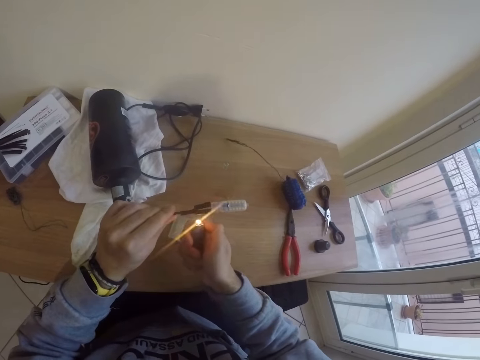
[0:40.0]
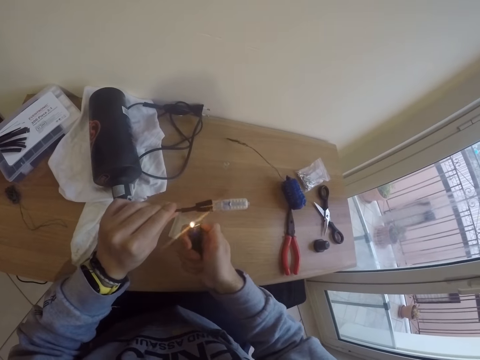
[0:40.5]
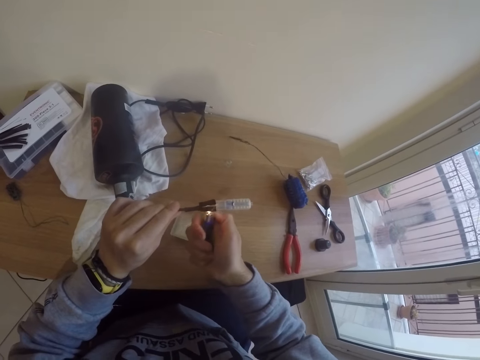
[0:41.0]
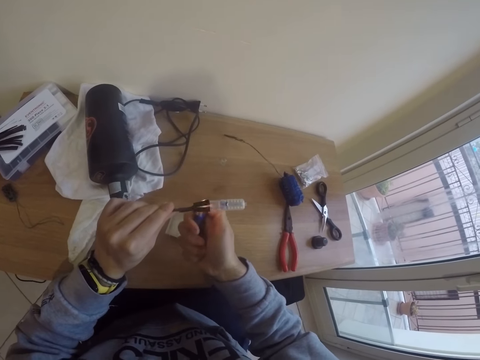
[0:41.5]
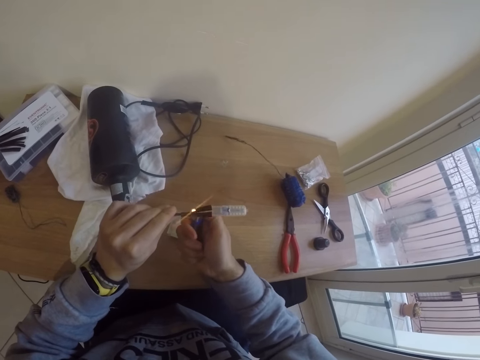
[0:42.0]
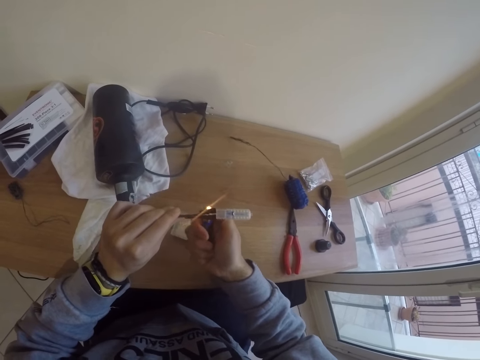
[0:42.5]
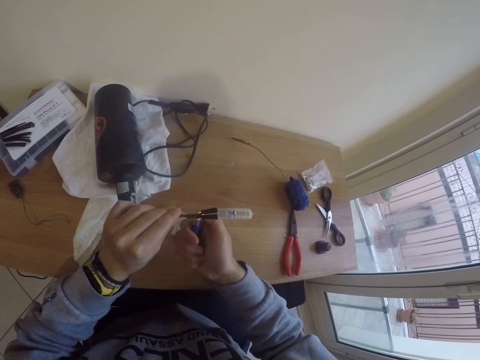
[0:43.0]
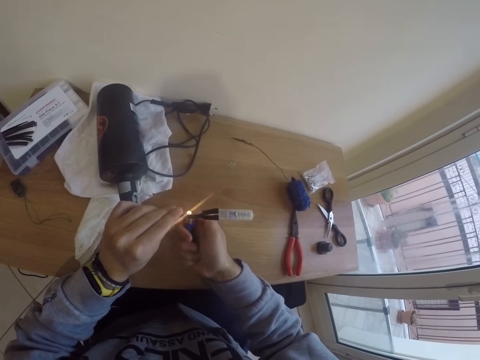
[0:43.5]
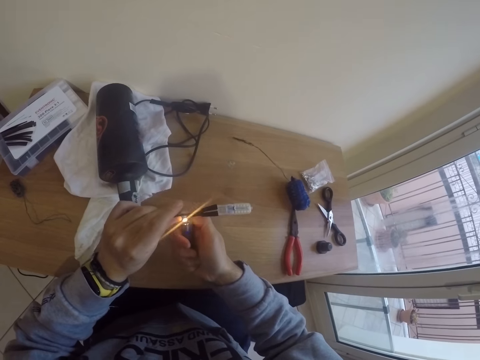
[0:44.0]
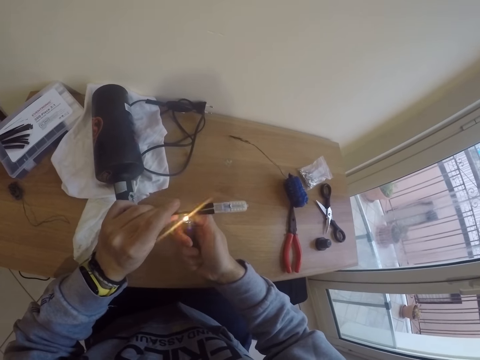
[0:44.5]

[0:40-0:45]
The camera wearer turns on the lighter in his right hand. He burns the cable. He uses the fire on the lighter around the lamp kit in his right hand.

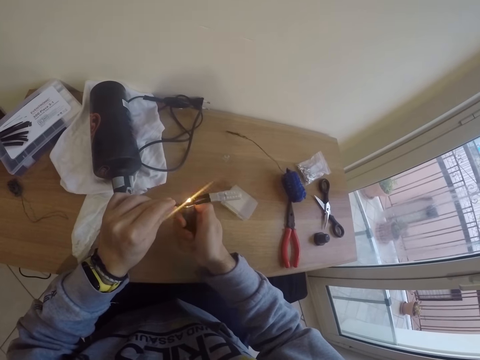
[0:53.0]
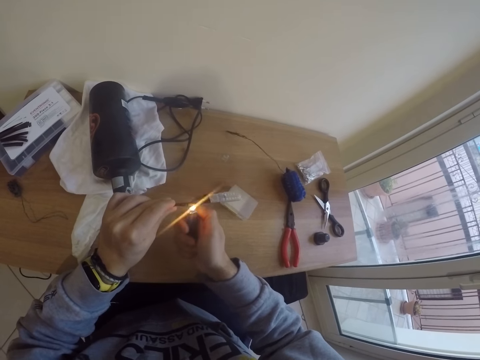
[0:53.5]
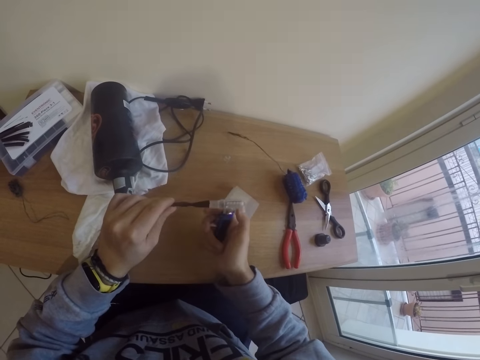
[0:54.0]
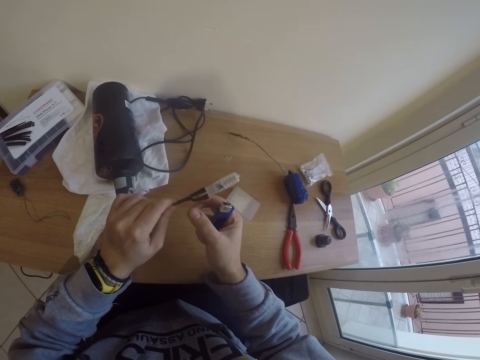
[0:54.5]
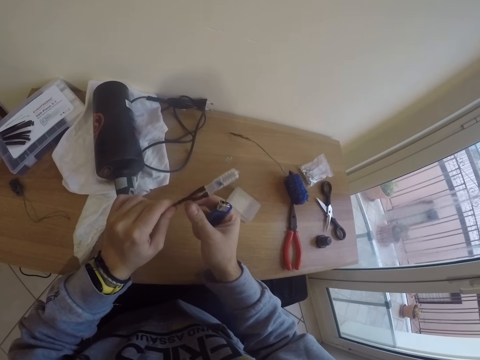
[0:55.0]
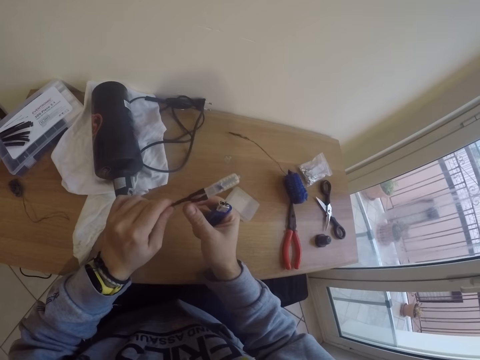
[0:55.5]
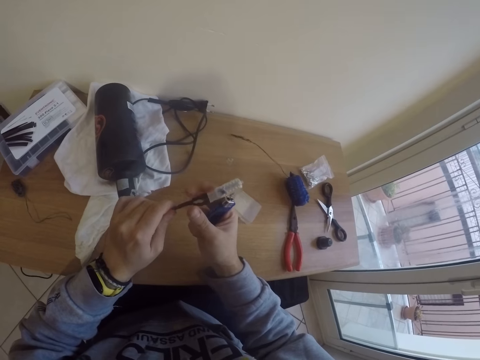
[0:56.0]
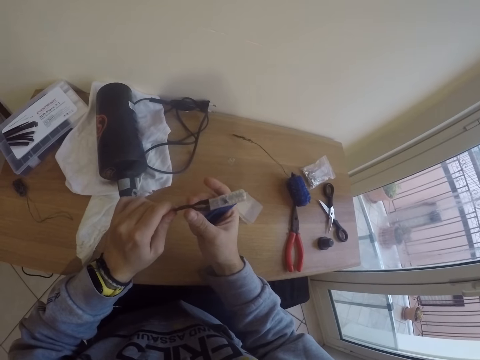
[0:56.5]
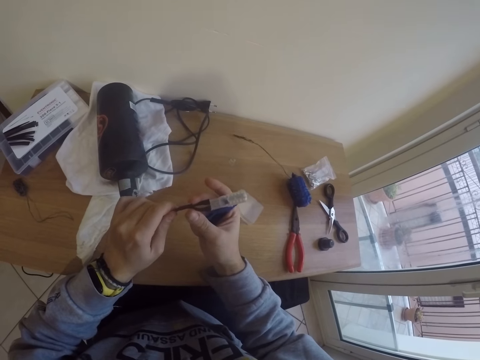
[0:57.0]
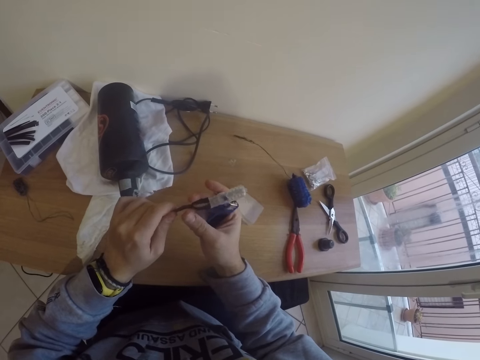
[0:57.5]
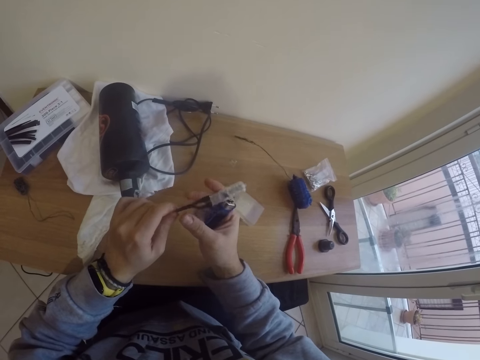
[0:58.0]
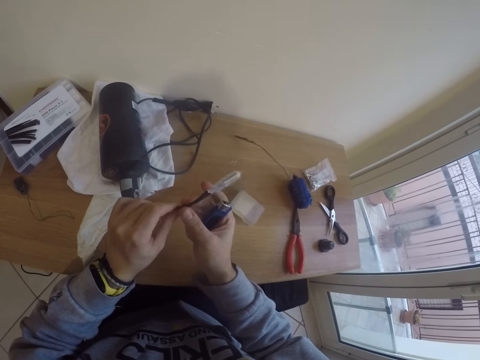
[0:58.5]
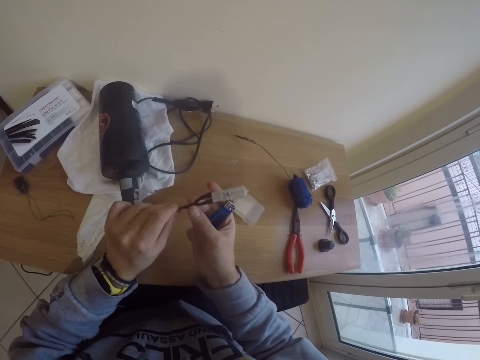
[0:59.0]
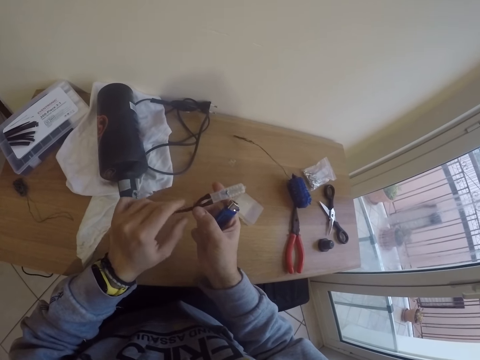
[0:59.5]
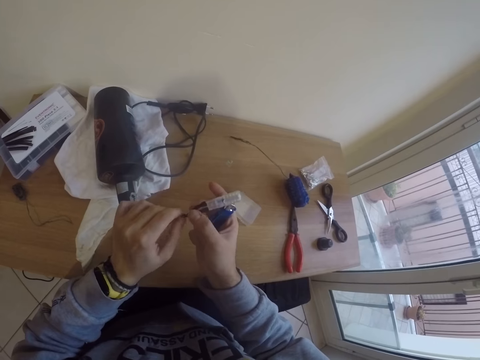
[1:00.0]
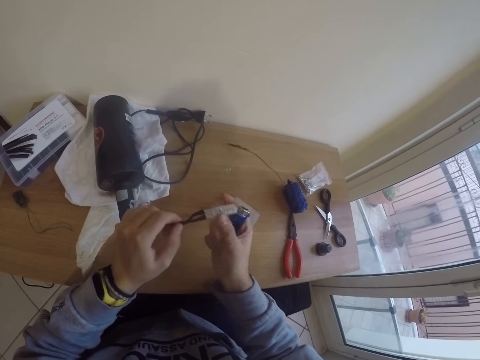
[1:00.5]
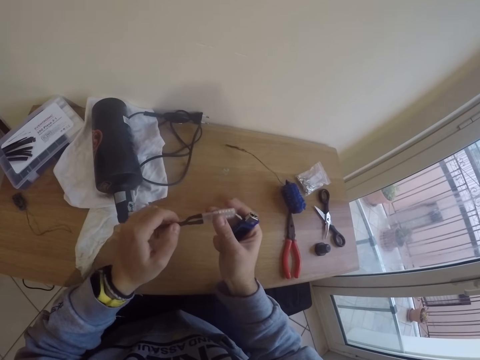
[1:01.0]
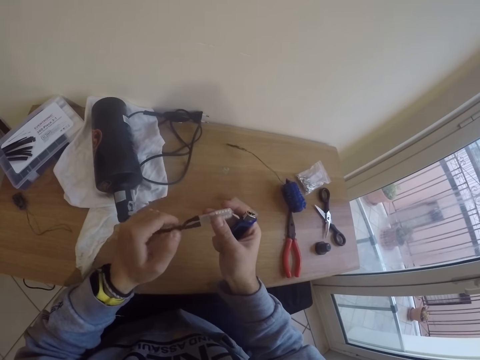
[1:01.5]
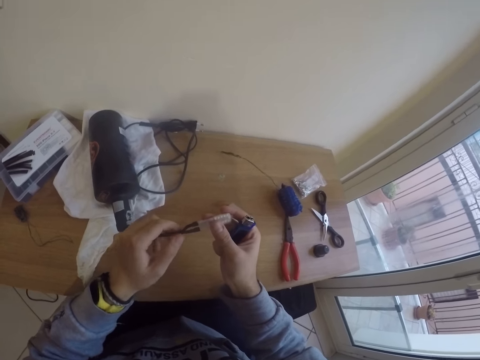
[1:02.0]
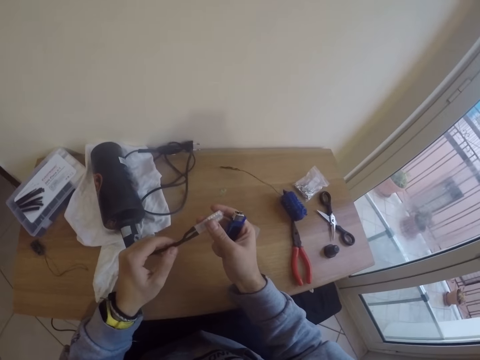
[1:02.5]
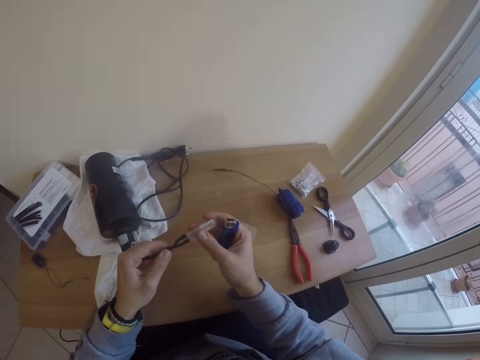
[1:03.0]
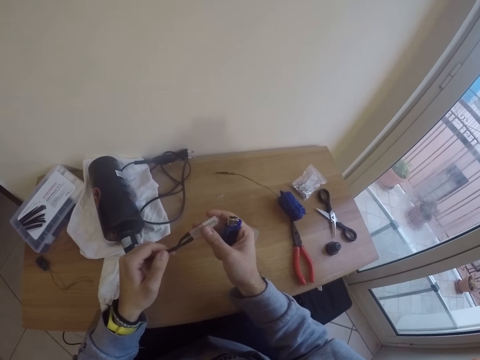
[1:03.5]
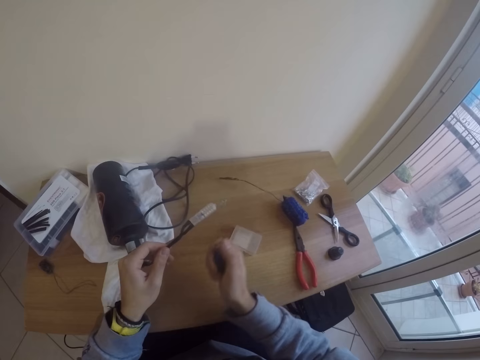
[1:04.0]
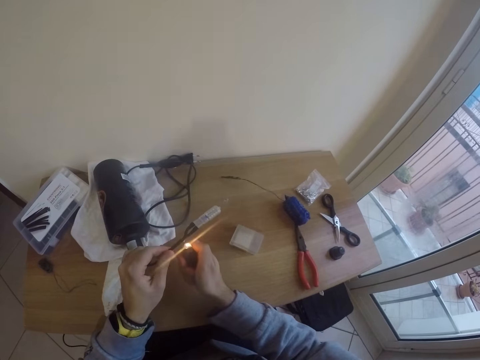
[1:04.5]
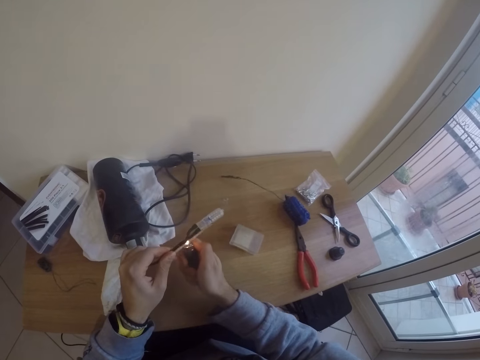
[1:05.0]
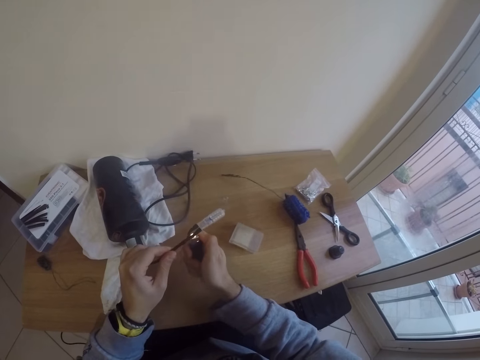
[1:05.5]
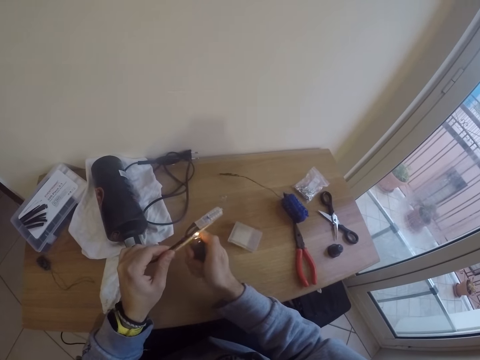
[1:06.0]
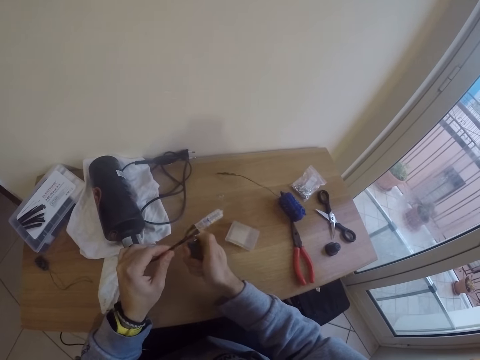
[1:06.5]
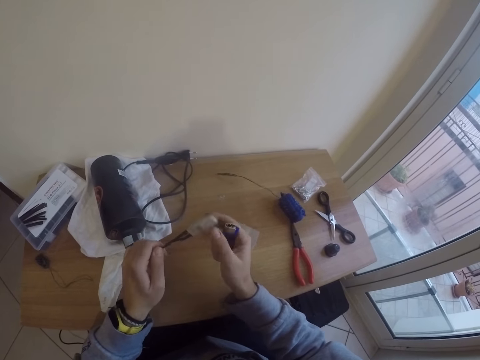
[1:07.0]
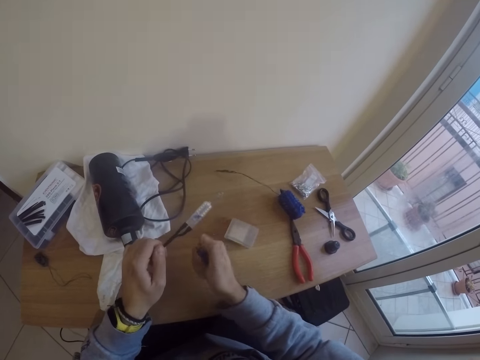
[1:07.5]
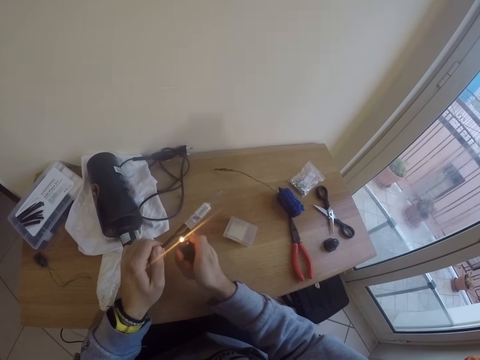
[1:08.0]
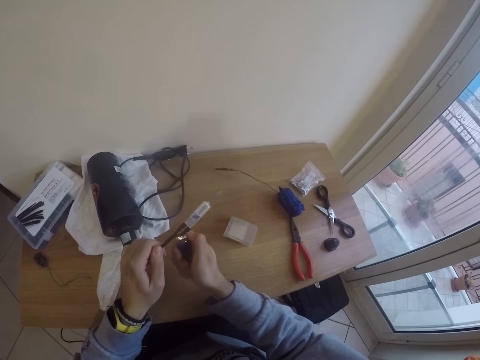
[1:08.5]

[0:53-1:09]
The camera wearer touches the melted lamp kit or cable with his right hand. He adjusts the lamp kit with his right hand. He turns on the lighter in his right hand. He burns the cable. He turns the cable. He burns the cable.

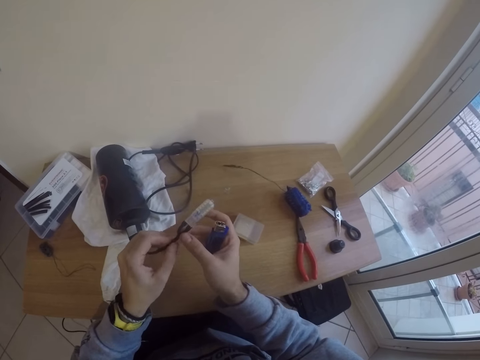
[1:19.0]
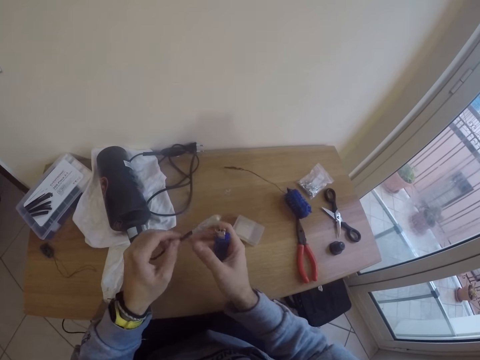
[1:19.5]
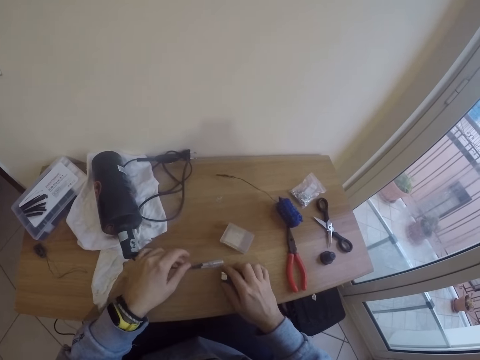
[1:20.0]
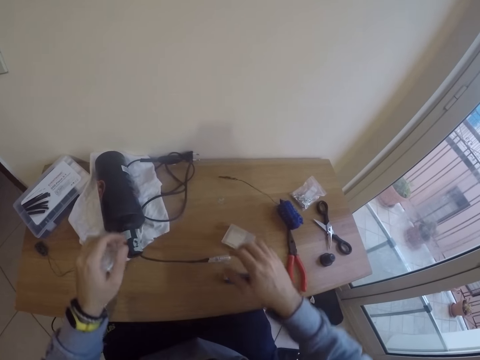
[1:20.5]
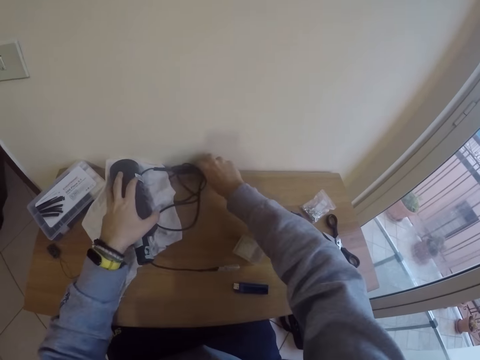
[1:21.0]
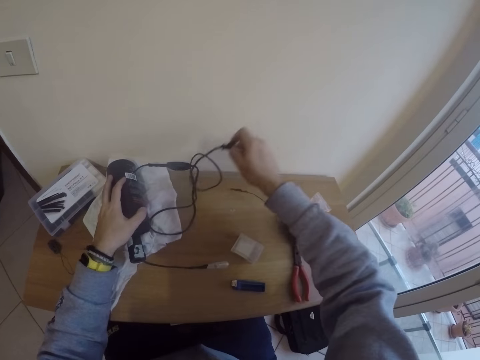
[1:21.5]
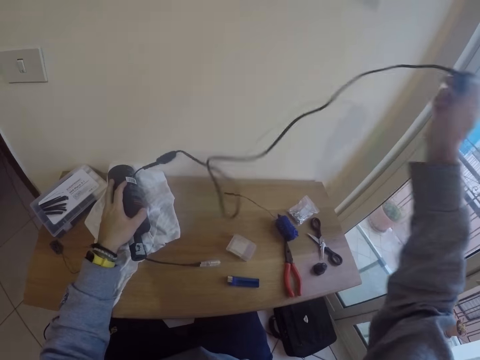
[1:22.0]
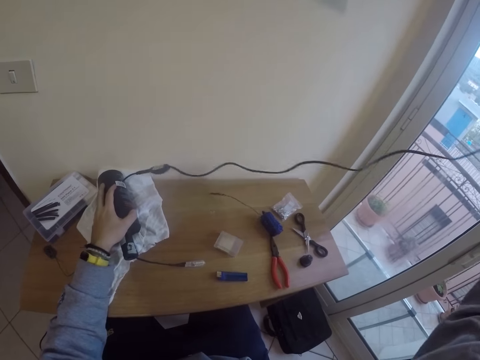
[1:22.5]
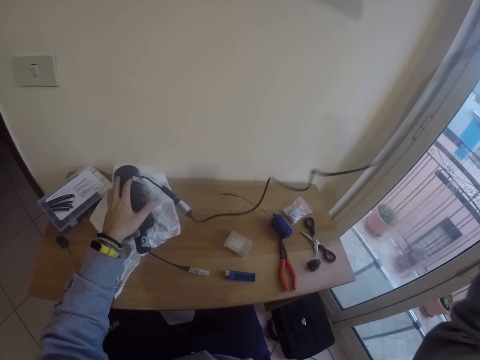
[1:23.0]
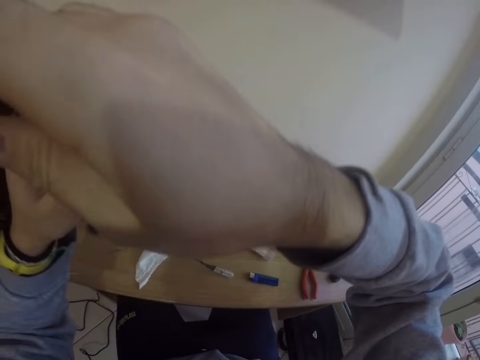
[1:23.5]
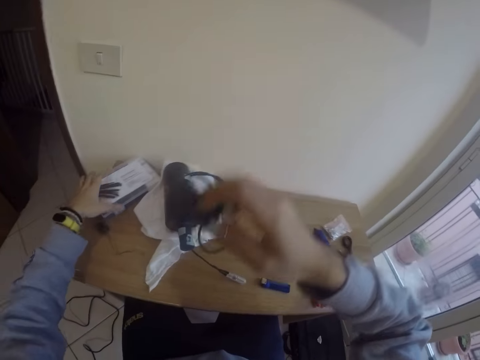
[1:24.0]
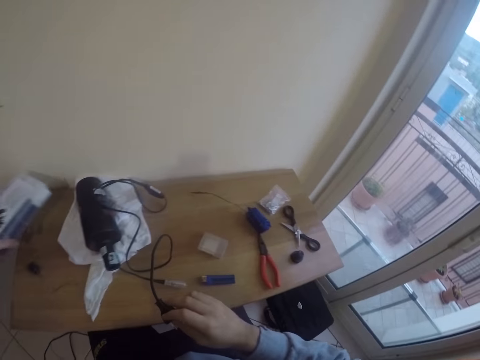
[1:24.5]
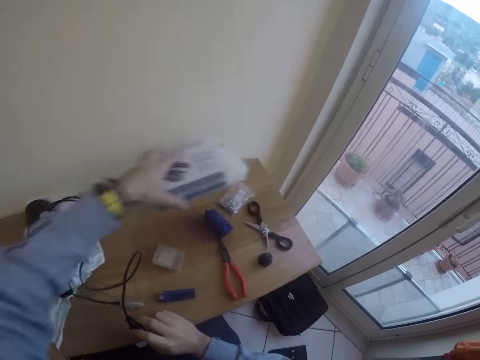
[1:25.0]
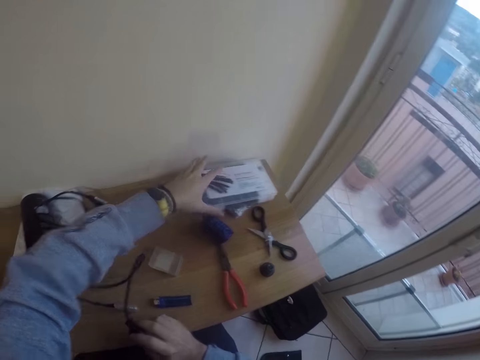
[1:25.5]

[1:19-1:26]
The camera wearer drops the lamp kit on the table with his left hand. He drops the lighter on the table with his right hand. He picks up the lamp kit cable wire on the table with his left hand. He stretches the cable. He picks up a plastic box on the table with his left hand. He drops the plastic box on the table with his left hand.
